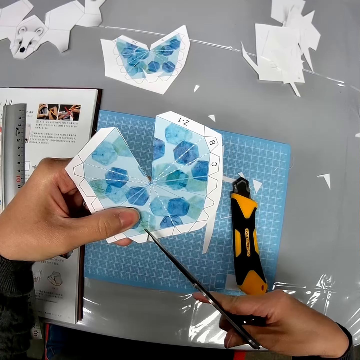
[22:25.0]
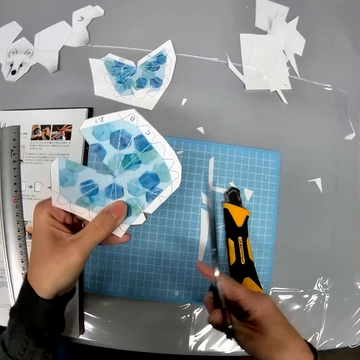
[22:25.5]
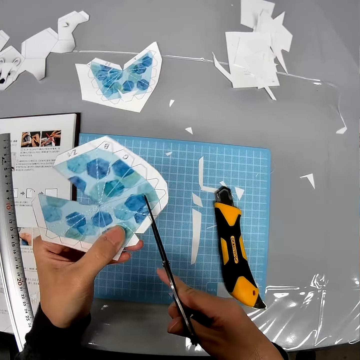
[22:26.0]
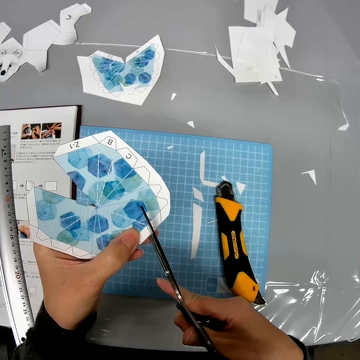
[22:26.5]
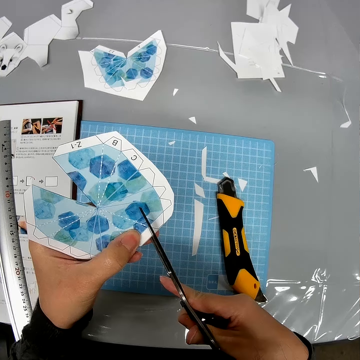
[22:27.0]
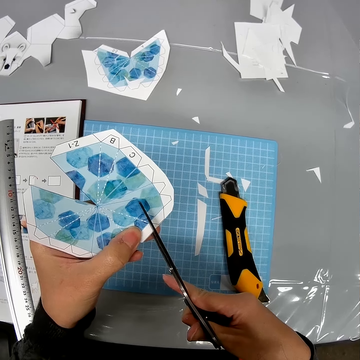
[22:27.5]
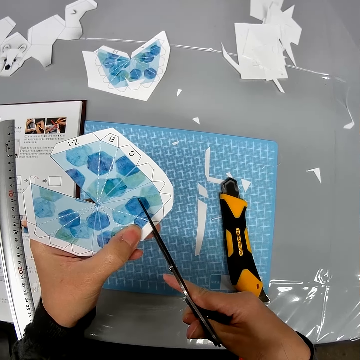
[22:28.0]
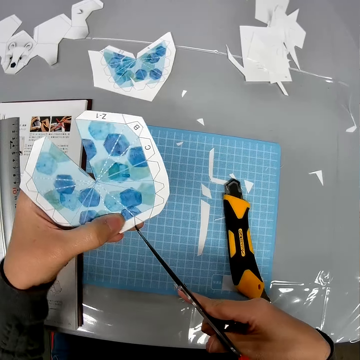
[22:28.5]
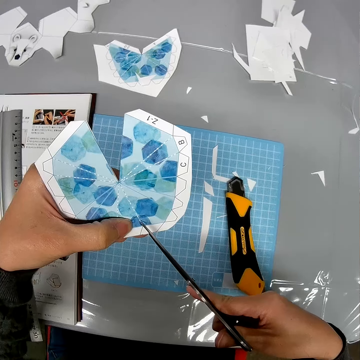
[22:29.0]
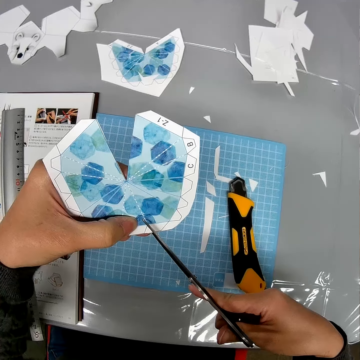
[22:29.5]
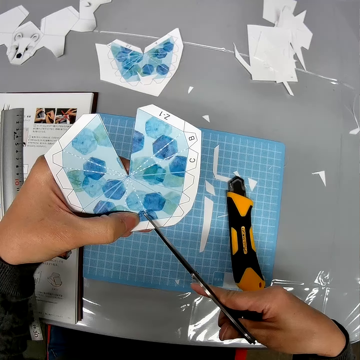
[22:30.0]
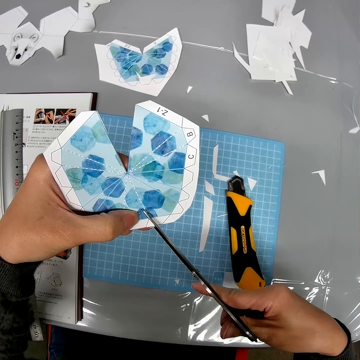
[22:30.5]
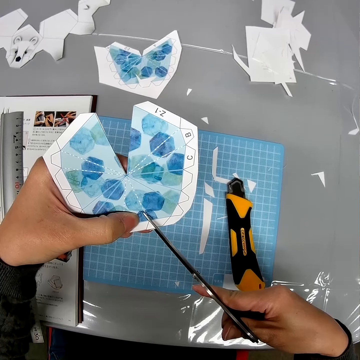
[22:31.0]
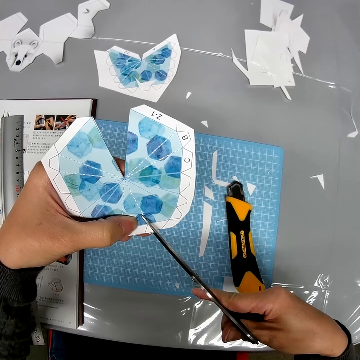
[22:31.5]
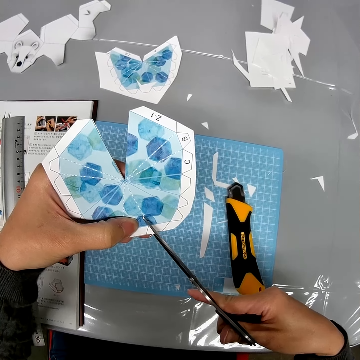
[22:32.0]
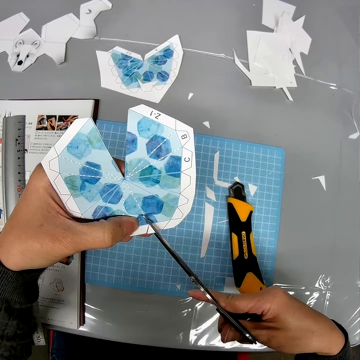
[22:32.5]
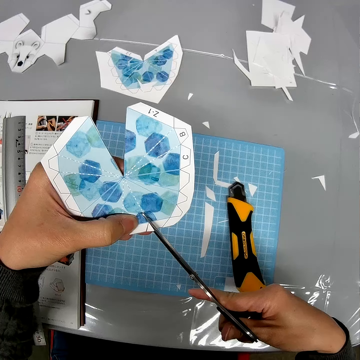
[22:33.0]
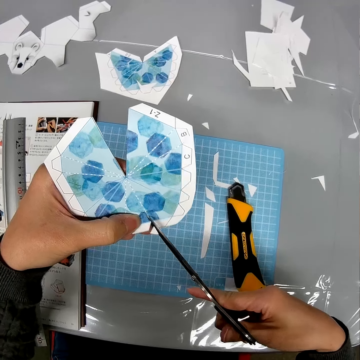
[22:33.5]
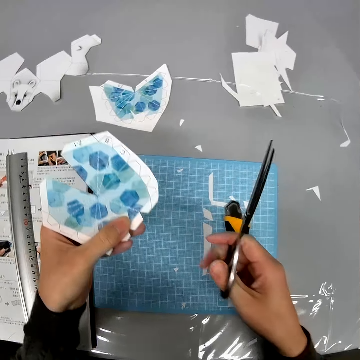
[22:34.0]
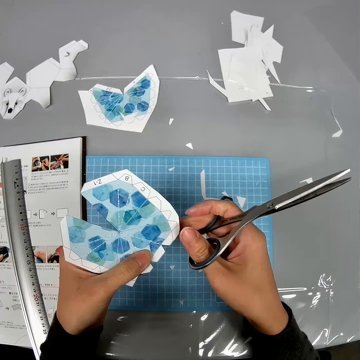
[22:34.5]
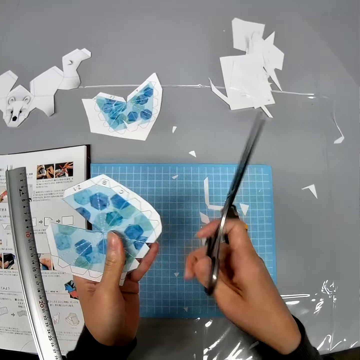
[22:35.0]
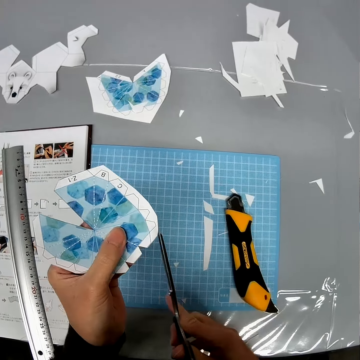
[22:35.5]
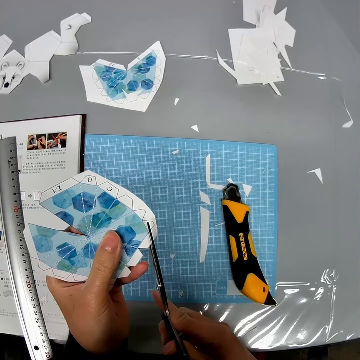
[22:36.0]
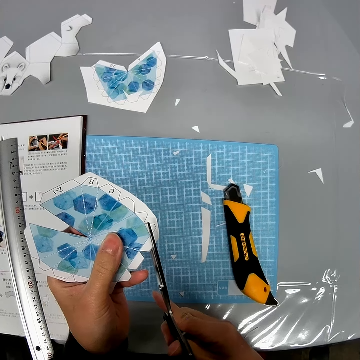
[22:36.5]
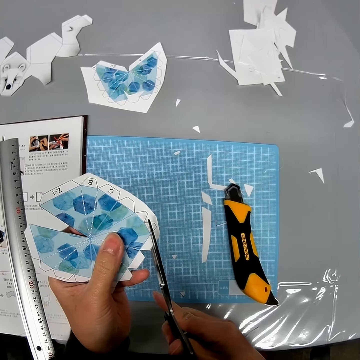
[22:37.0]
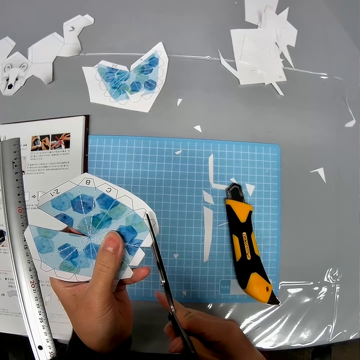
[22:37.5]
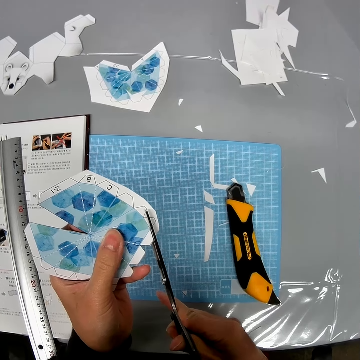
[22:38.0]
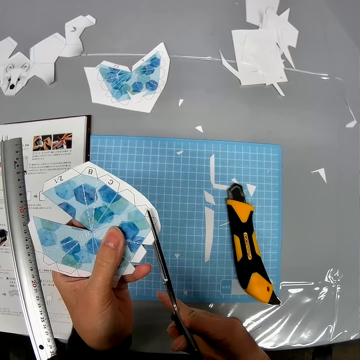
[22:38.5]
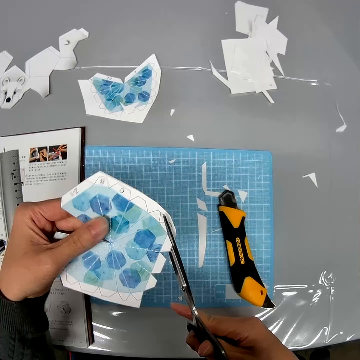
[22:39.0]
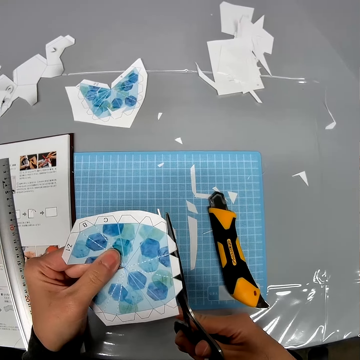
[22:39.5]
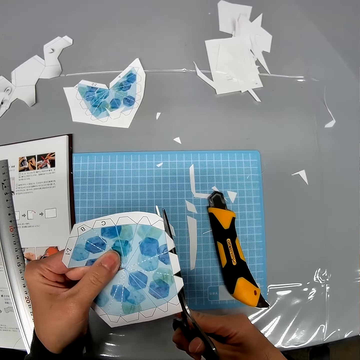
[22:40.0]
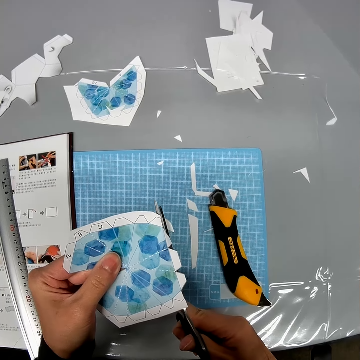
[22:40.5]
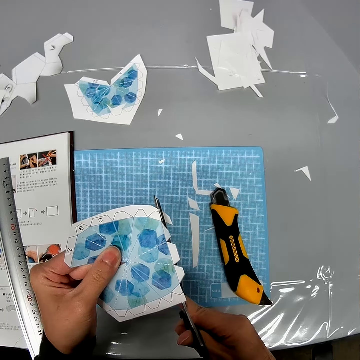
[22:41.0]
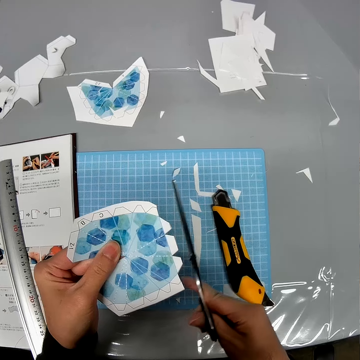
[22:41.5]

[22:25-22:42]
The camera wearer rotates crafting paper. They cut the crafting paper with scissors. They turn the crafting paper. They cut the crafting paper with the scissors. They rotate the crafting paper. They cut the crafting paper.

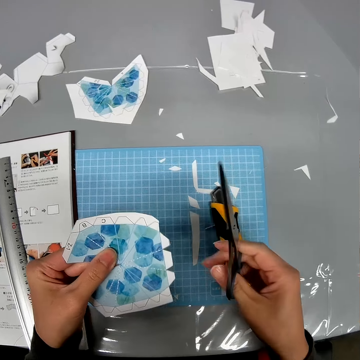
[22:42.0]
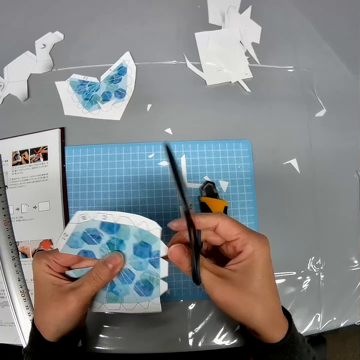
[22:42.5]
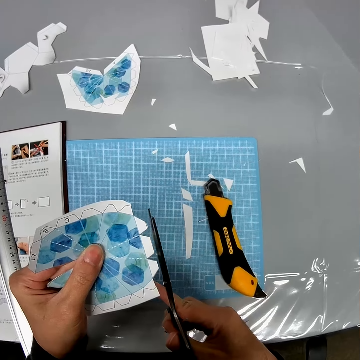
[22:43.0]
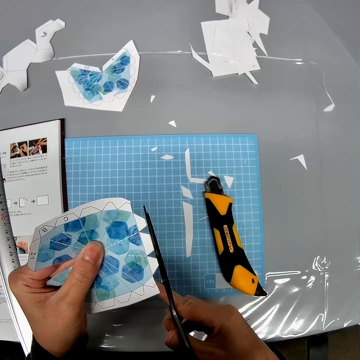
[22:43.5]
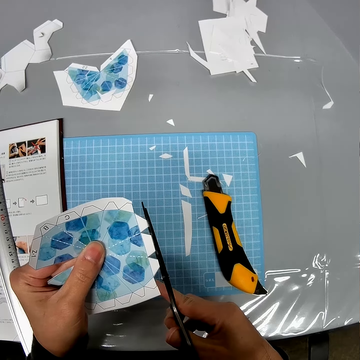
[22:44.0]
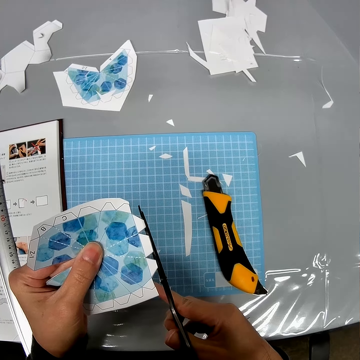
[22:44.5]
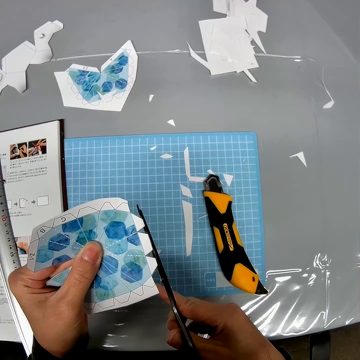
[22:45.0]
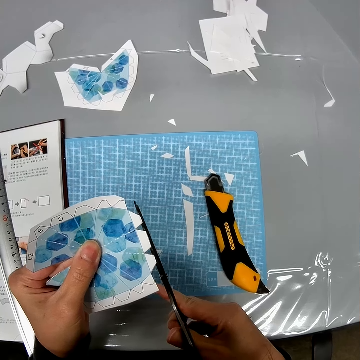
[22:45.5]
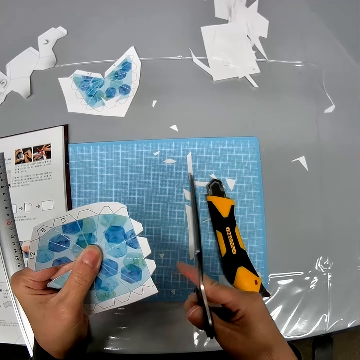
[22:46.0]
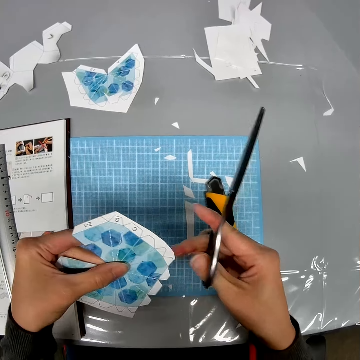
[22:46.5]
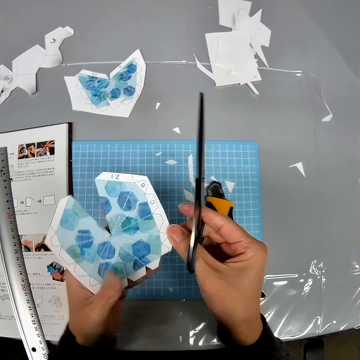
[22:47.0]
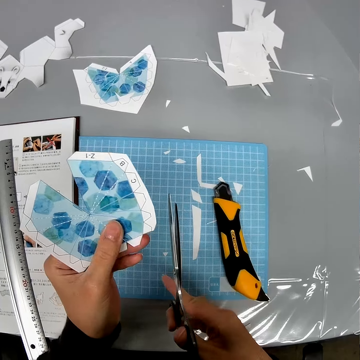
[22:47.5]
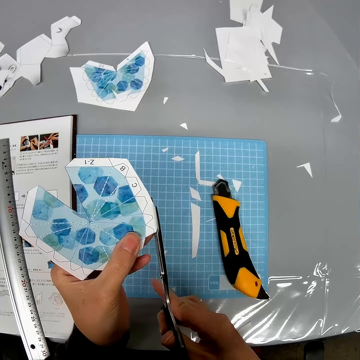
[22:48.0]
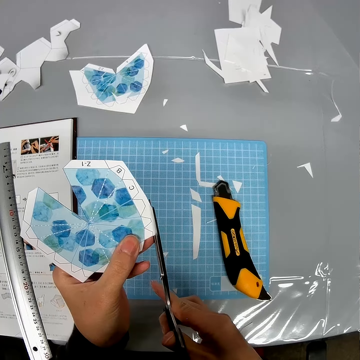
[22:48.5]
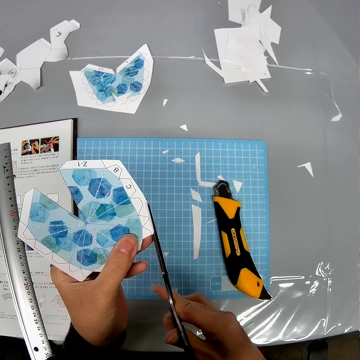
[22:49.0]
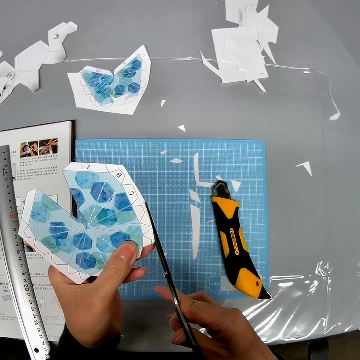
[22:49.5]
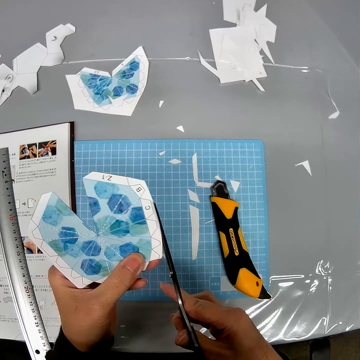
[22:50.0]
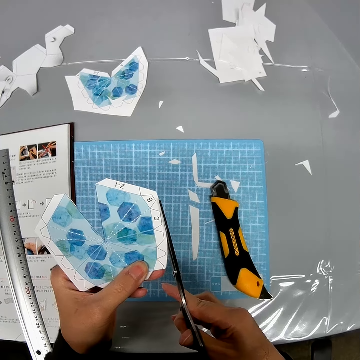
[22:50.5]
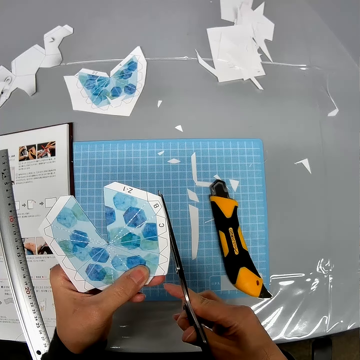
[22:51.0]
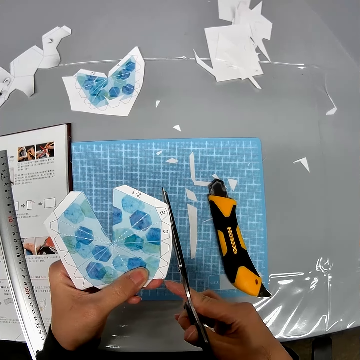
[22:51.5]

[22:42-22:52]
The camera wearer rotates the paper. They cut the paper using scissors.

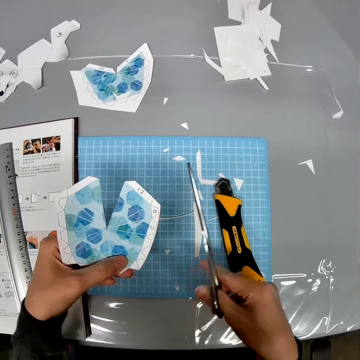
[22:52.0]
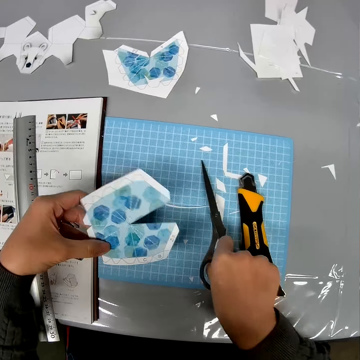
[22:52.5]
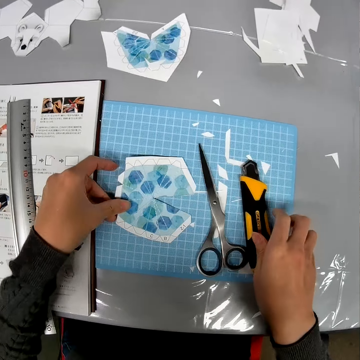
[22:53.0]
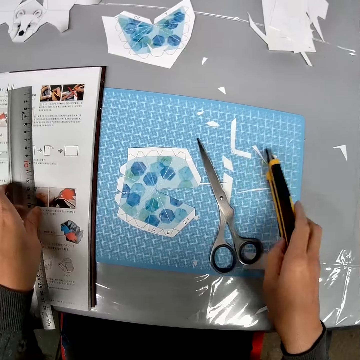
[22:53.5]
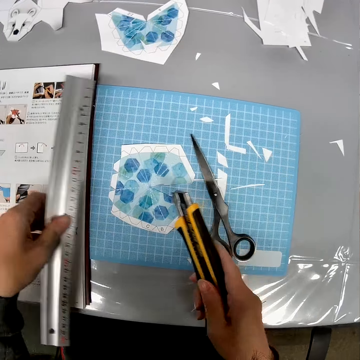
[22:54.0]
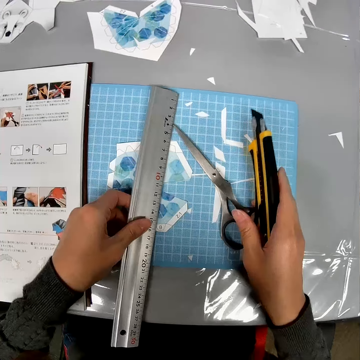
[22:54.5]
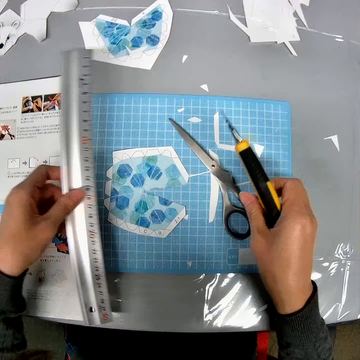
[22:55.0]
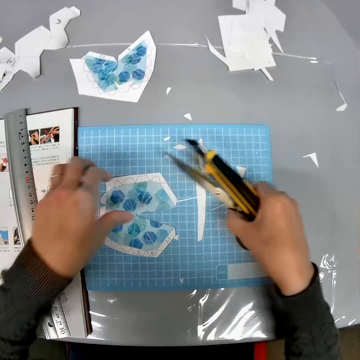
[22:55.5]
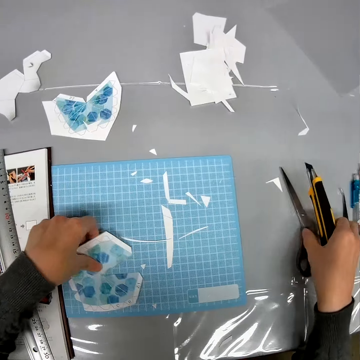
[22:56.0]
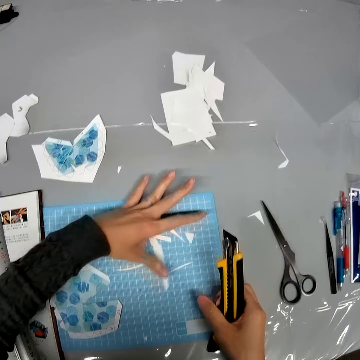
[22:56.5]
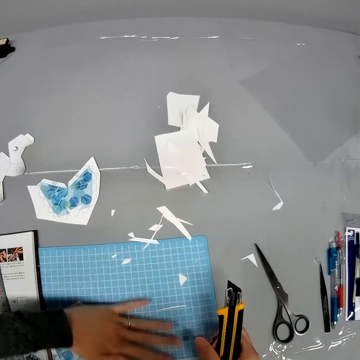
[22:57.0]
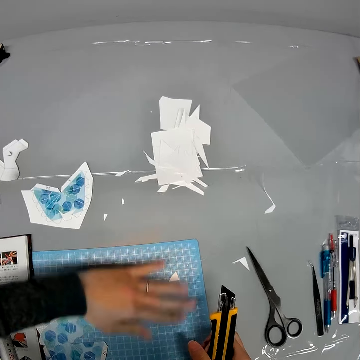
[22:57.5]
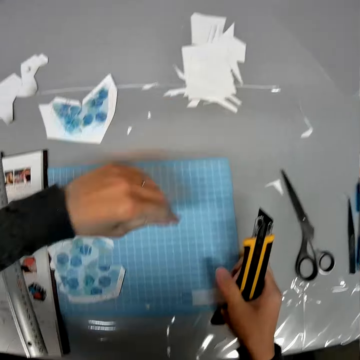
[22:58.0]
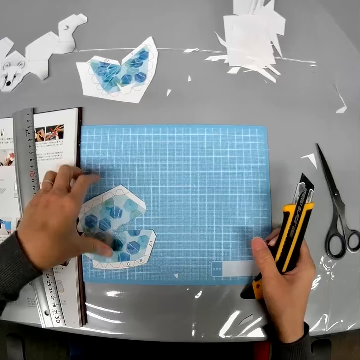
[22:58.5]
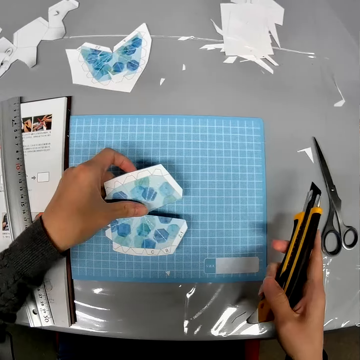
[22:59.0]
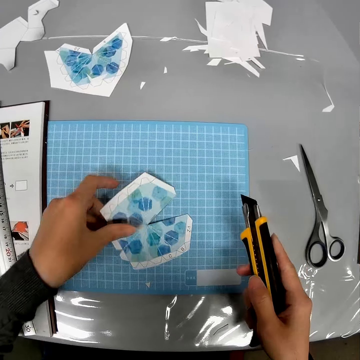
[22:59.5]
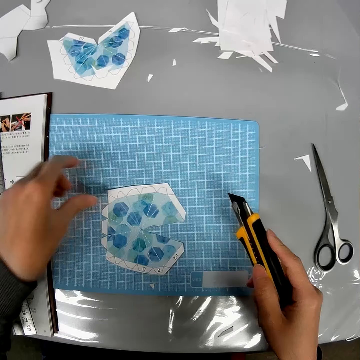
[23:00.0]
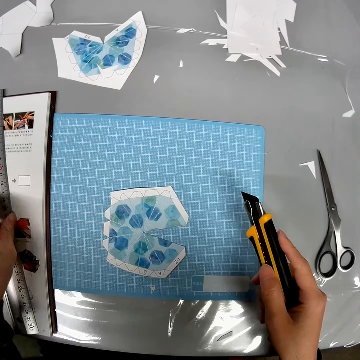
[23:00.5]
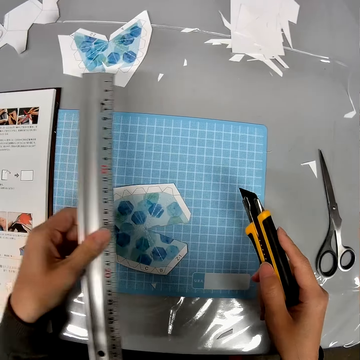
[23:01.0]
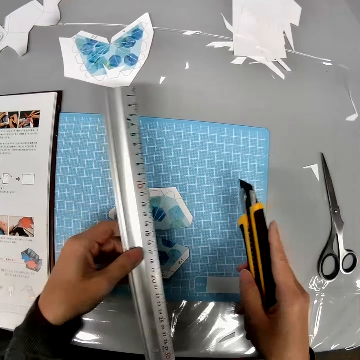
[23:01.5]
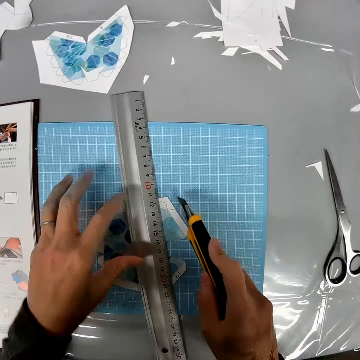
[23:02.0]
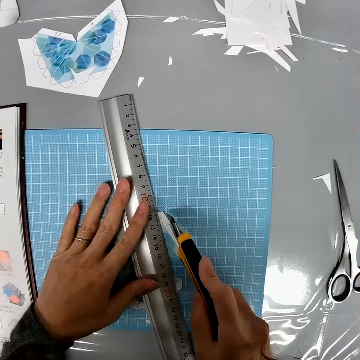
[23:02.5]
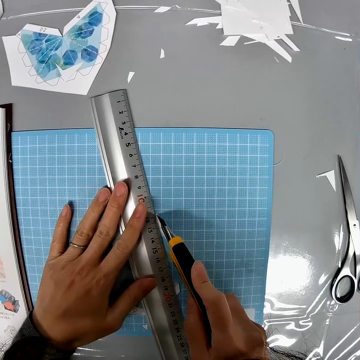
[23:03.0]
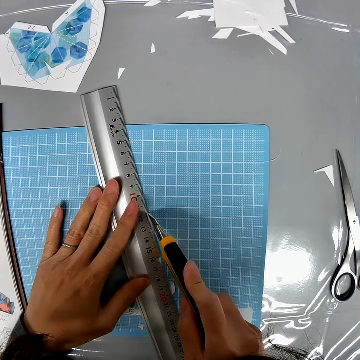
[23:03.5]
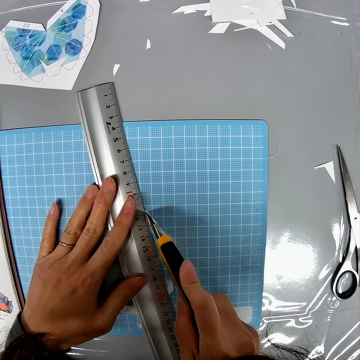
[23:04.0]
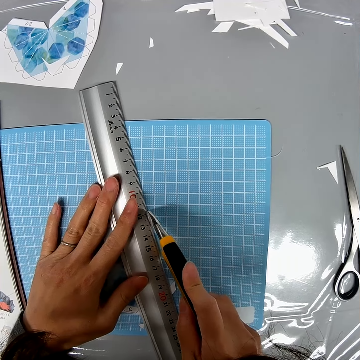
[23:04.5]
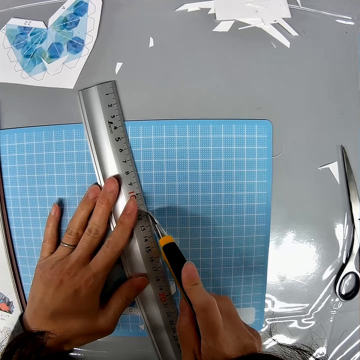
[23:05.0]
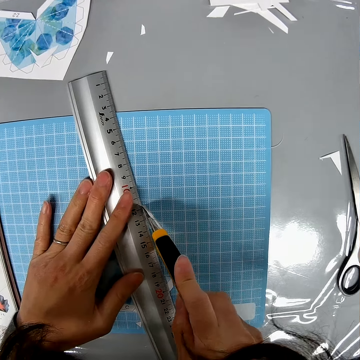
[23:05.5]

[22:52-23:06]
The camera wearer drops a piece of paper. She drops the scissors on the table. She drops the paper on the table. She picks up the knife cutter with her right hand. She picks up a ruler. She pushes the scissors aside. She puts the ruler on the desk. She picks up the scissors and puts the scissors on the desk. She moves the paper on the desk. She dusts the table. She moves the paper. She picks up the ruler. She places the ruler on the paper on the table. She cuts the paper with the knife cutter.
